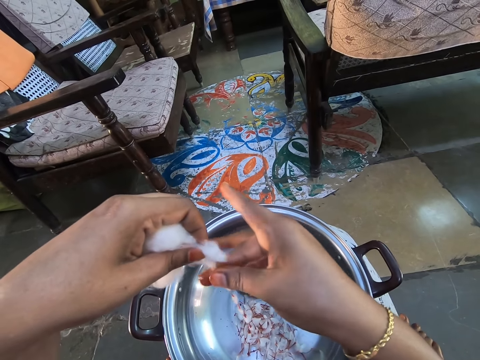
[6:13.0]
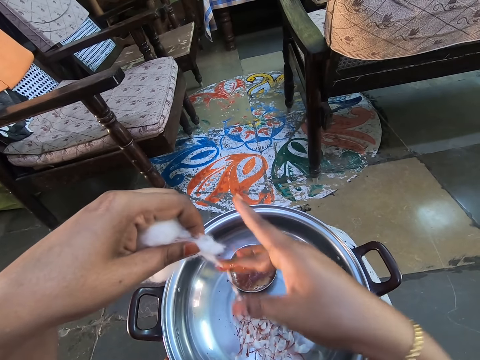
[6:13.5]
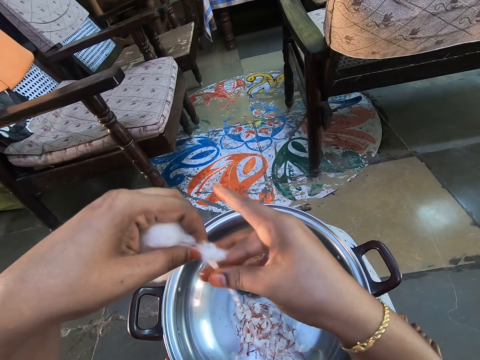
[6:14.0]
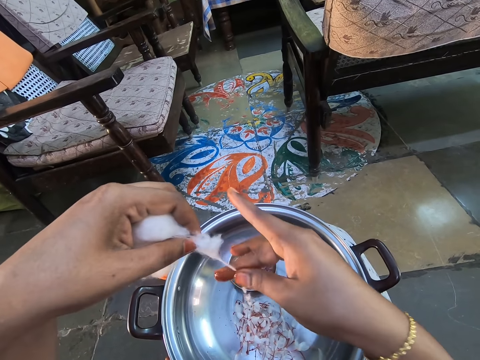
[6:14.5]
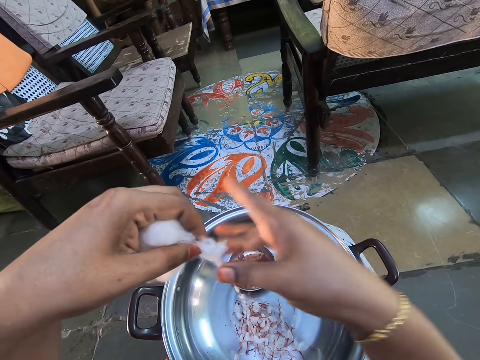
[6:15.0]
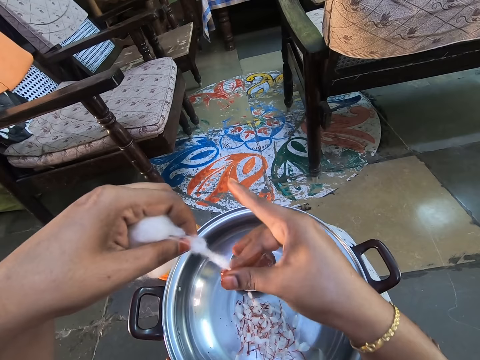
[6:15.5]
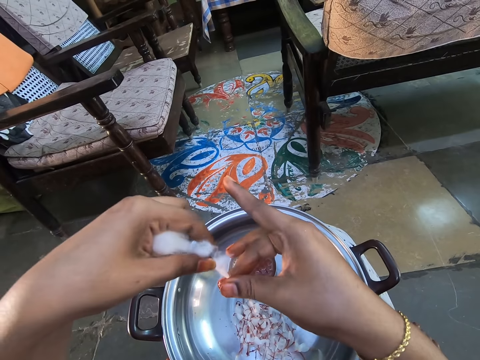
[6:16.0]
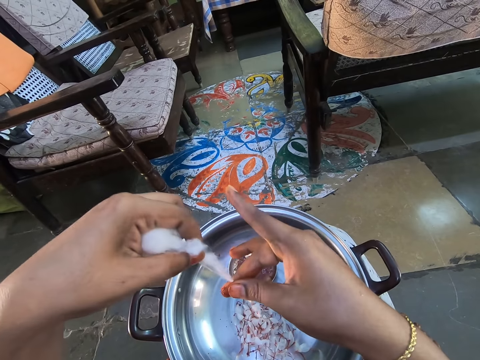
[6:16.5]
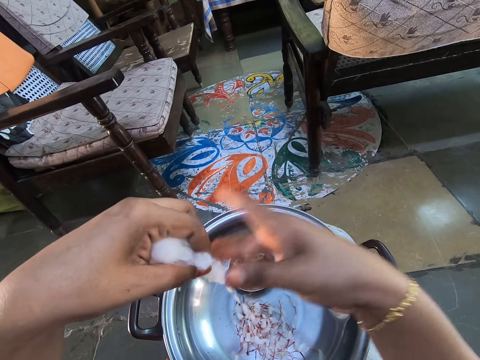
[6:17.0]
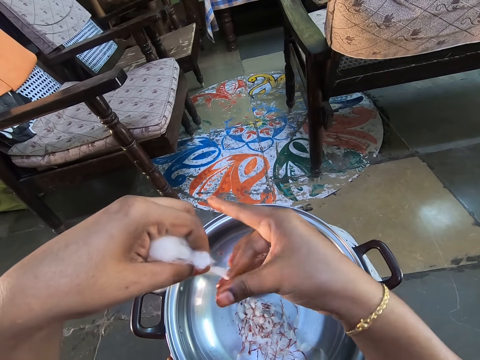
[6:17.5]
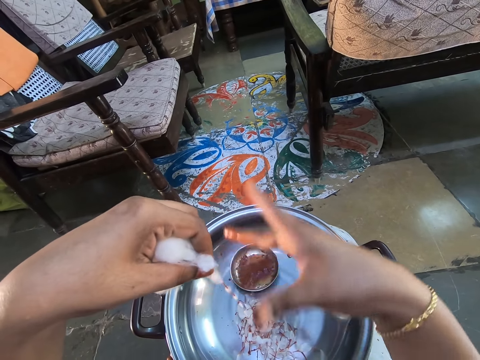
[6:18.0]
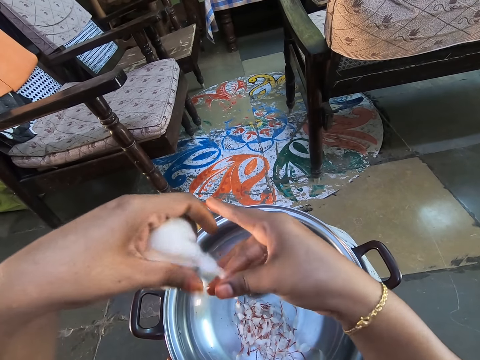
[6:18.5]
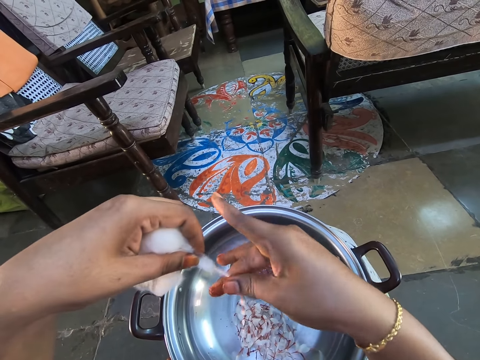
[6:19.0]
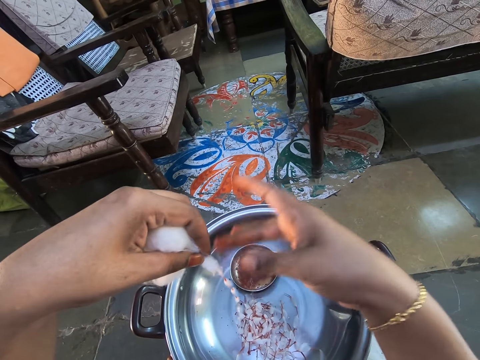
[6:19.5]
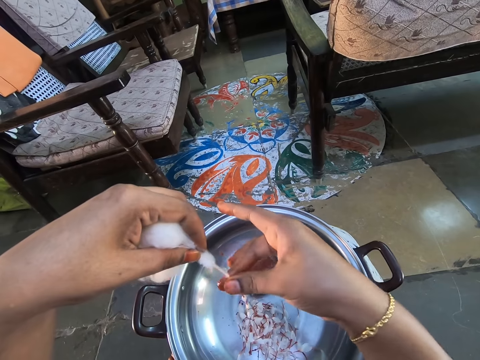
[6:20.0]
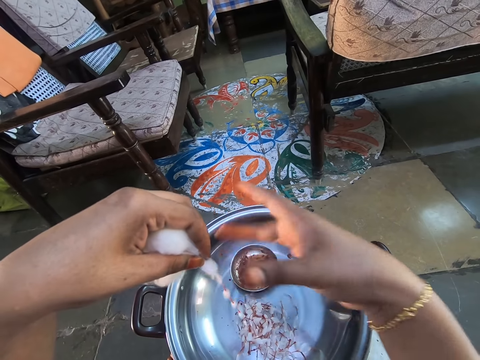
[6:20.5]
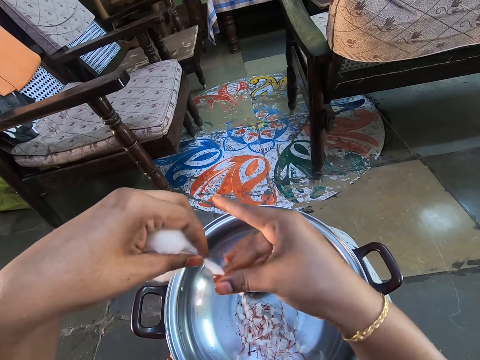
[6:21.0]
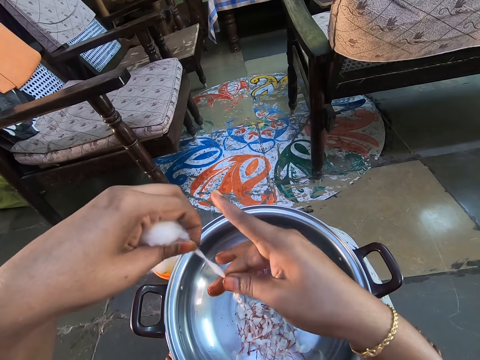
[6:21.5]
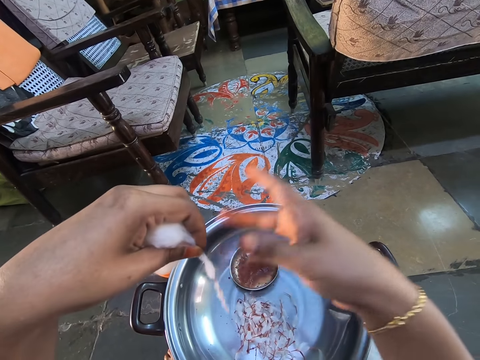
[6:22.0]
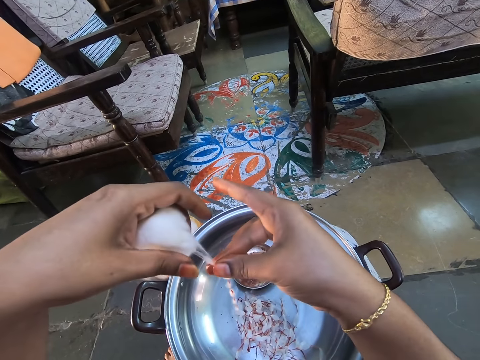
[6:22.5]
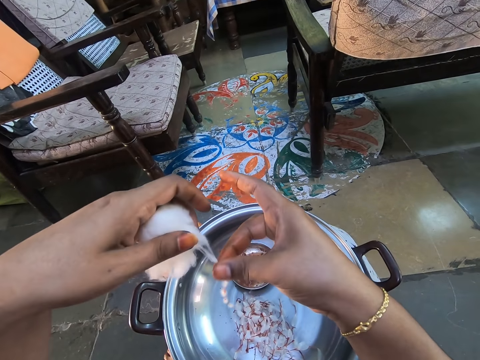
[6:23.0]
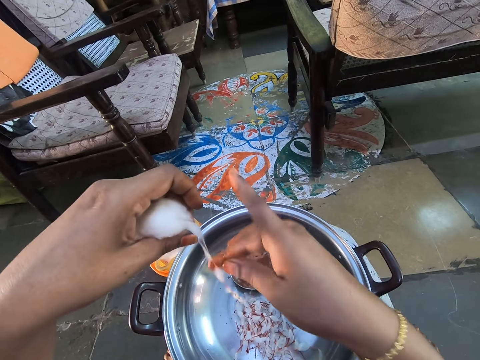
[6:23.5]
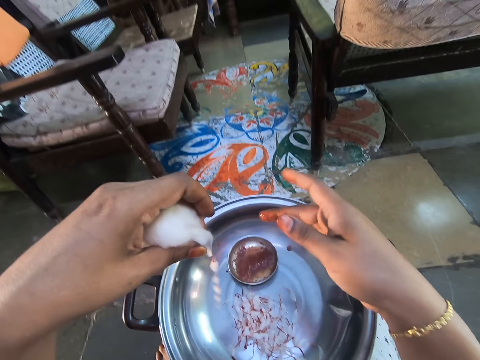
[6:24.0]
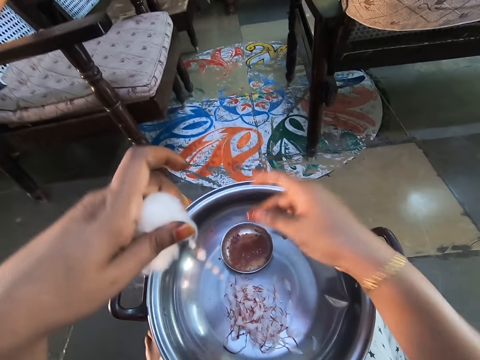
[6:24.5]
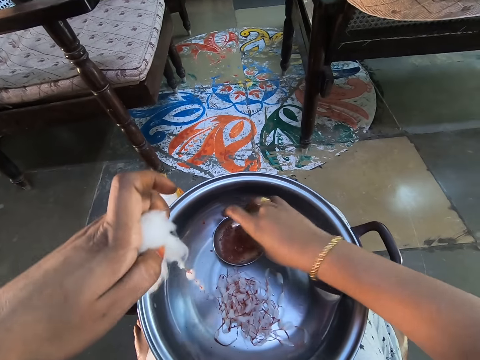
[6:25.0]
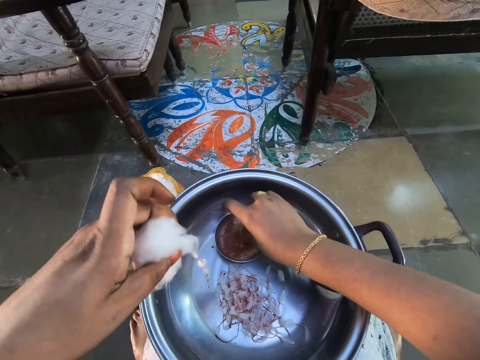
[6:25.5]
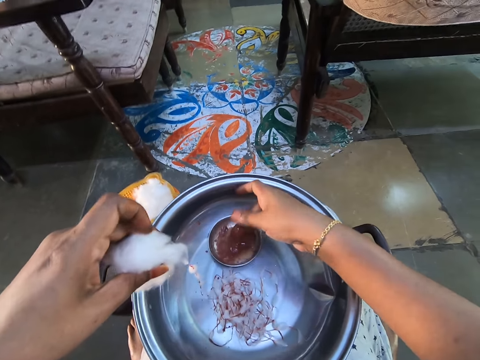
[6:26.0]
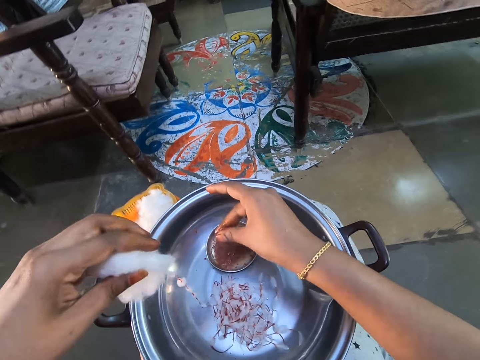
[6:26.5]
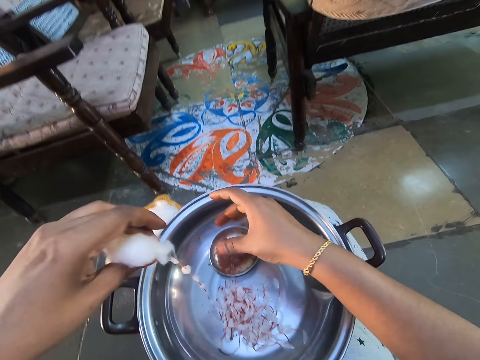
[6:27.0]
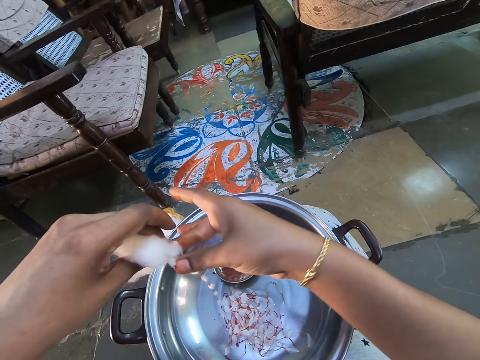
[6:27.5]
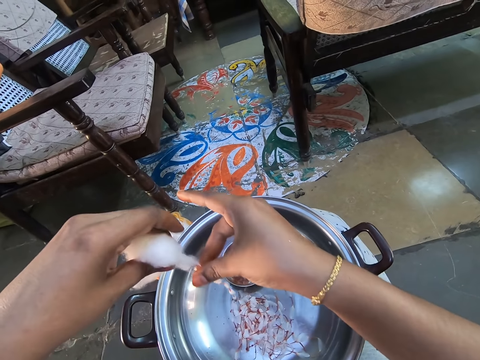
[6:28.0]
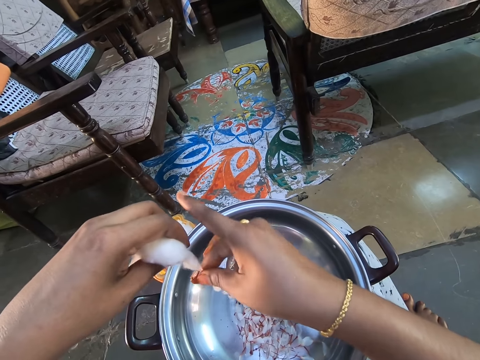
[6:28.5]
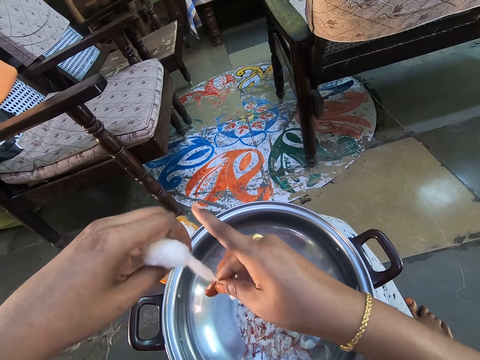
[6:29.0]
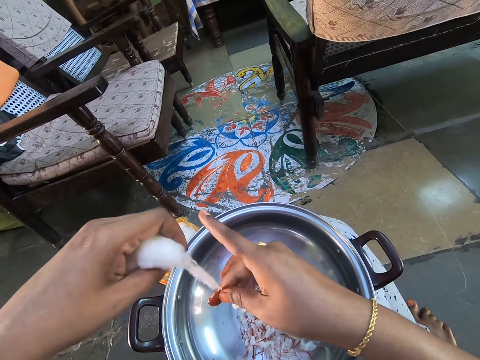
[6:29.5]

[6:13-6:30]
The camera wearer scoops something on the plate. They dip fingers in the solution. They stain the brown solution on the cotton wool.

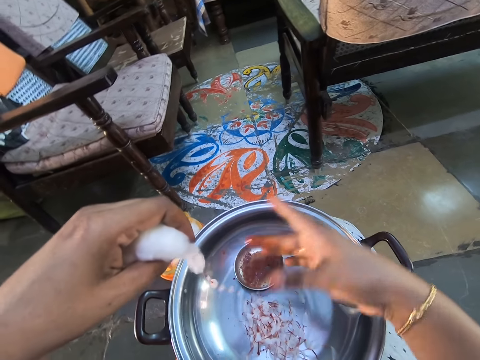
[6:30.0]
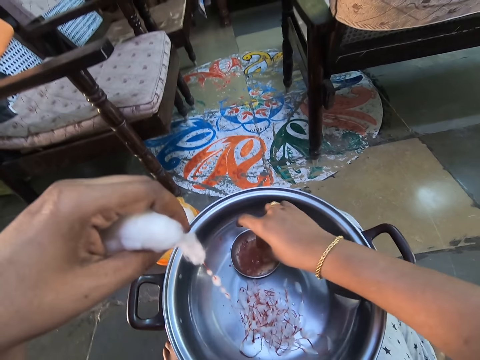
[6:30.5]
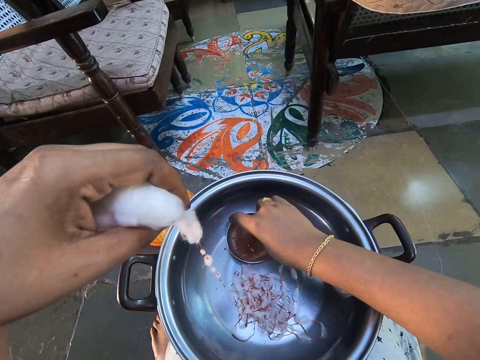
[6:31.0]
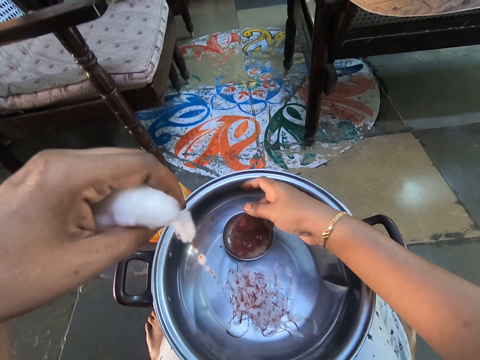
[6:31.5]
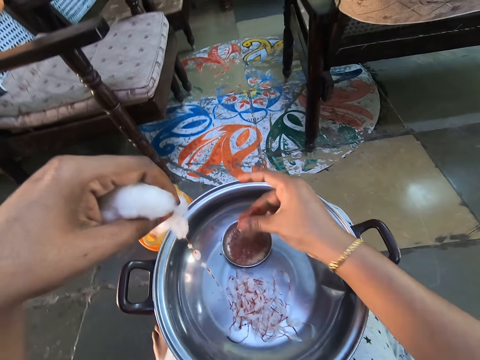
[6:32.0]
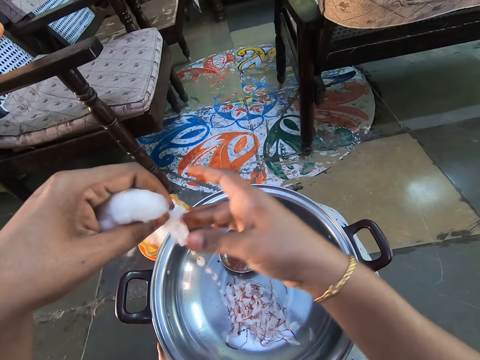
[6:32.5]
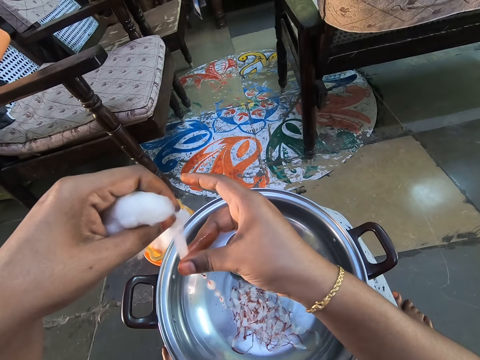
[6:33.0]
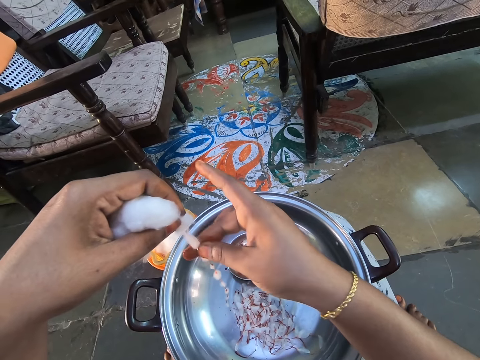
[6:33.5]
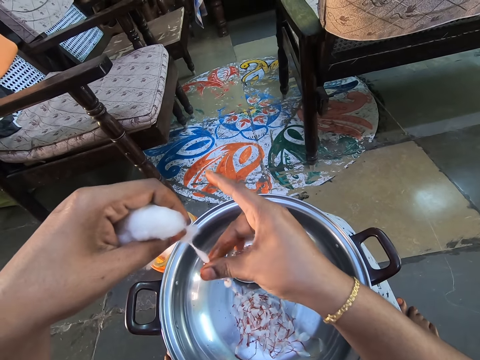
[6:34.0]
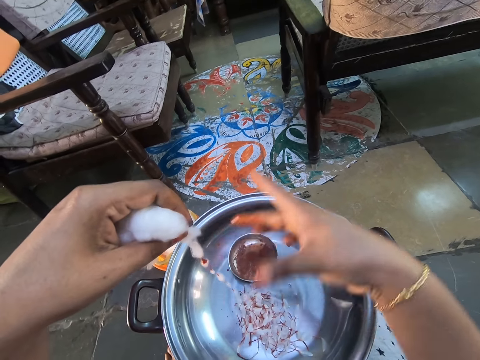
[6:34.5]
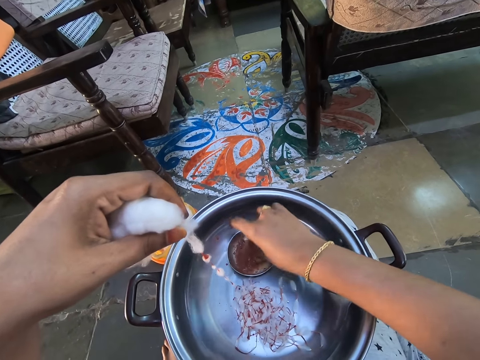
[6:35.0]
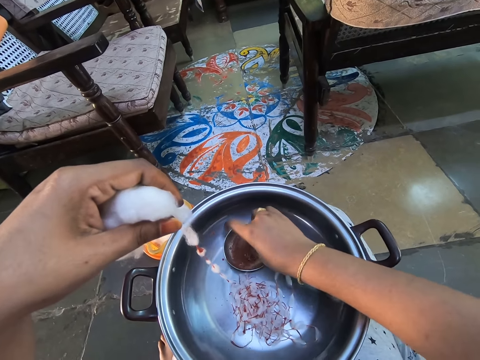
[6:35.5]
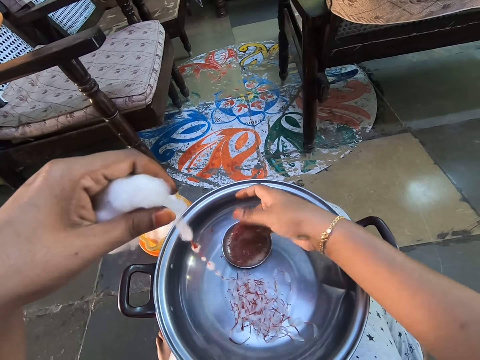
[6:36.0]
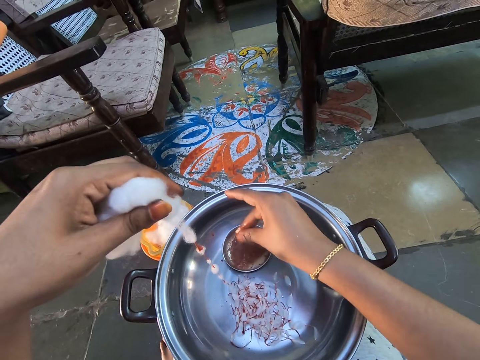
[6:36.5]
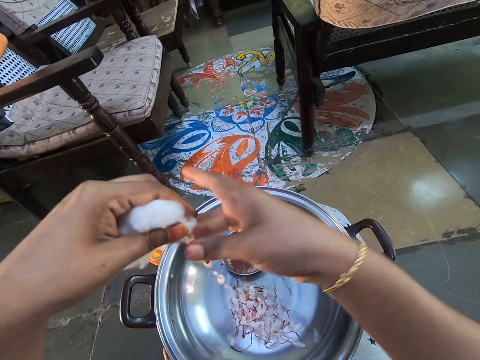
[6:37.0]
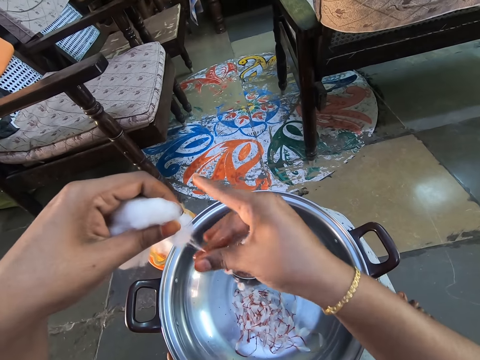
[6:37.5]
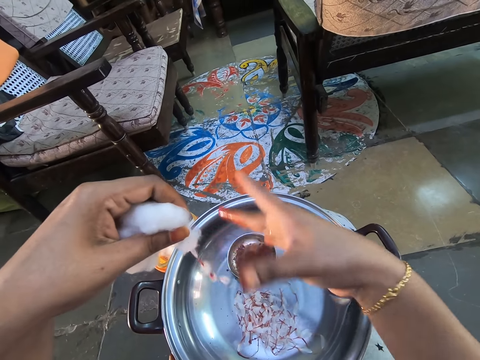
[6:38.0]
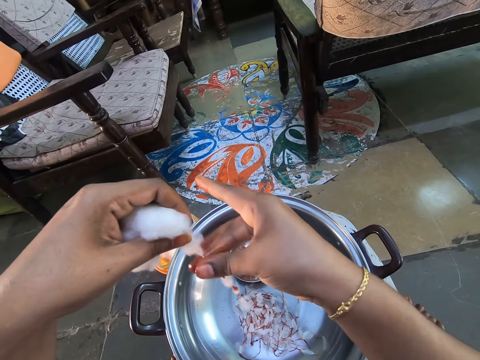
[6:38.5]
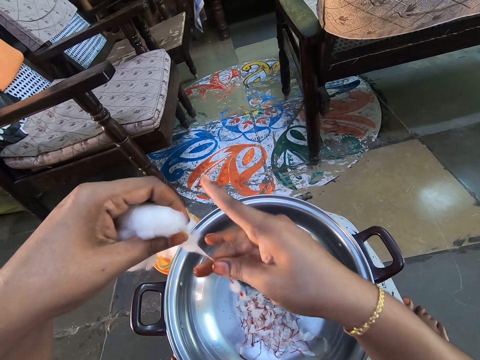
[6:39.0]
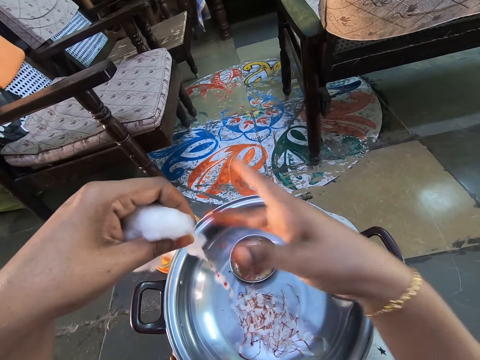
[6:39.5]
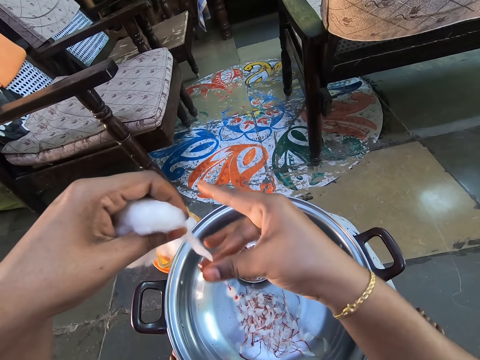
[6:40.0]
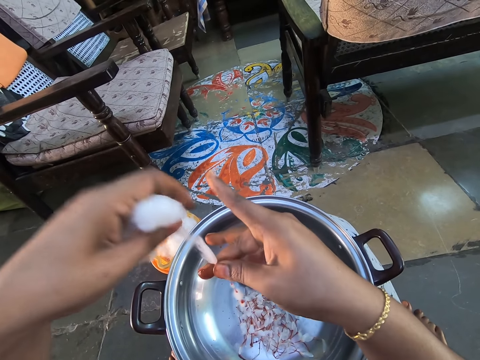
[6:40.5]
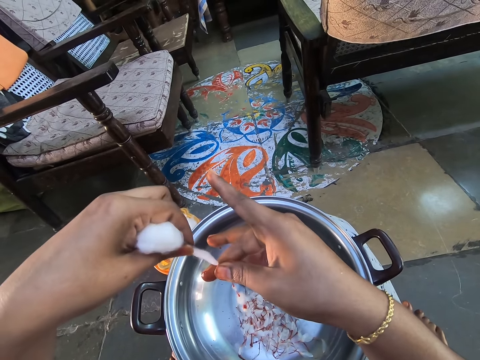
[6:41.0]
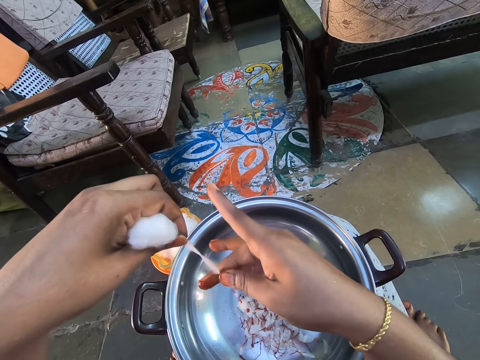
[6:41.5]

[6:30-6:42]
The camera wearer dips fingers in the solution. They stain the brown solution on the cotton wool. They apply something on the sponge.
